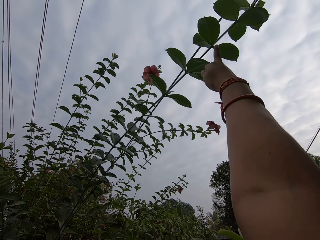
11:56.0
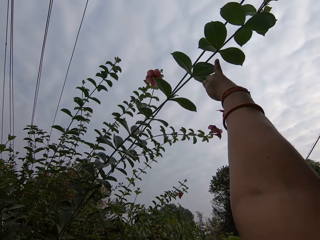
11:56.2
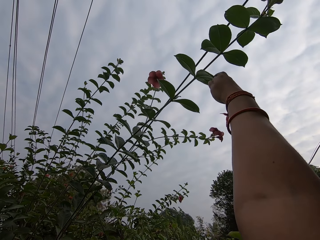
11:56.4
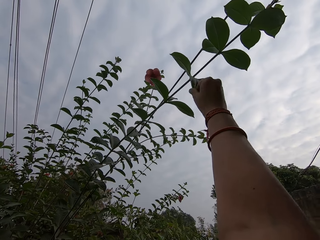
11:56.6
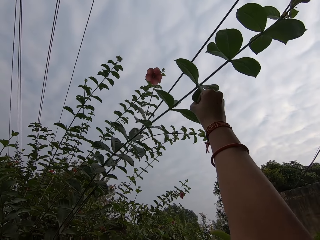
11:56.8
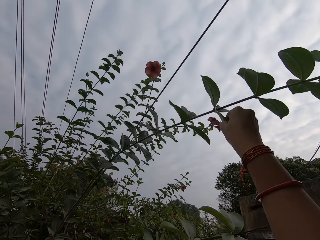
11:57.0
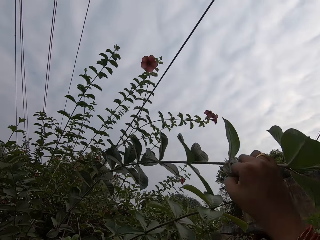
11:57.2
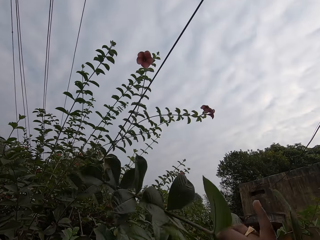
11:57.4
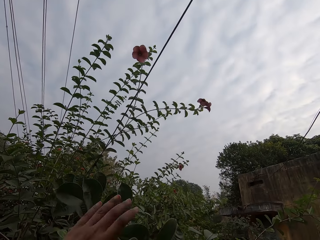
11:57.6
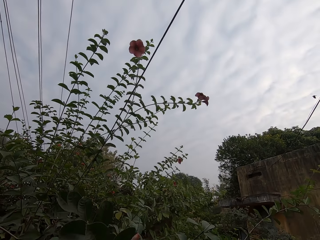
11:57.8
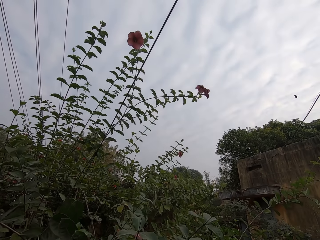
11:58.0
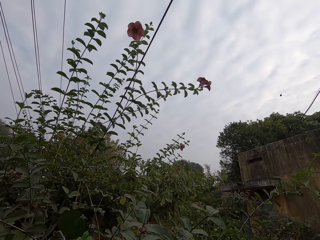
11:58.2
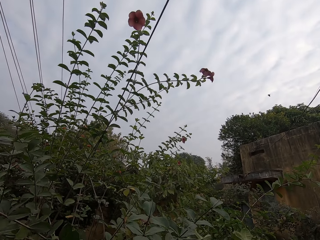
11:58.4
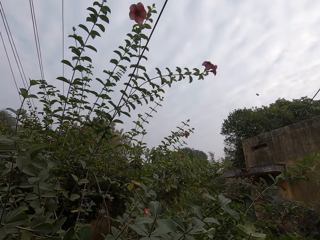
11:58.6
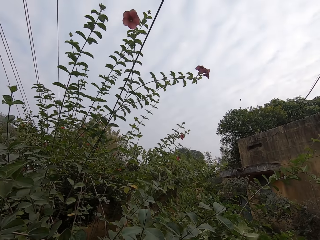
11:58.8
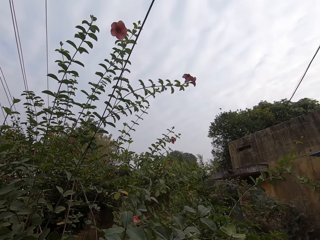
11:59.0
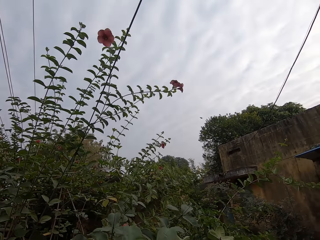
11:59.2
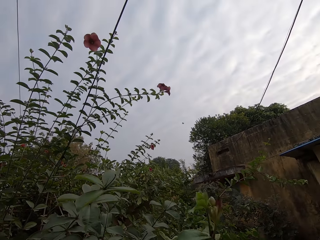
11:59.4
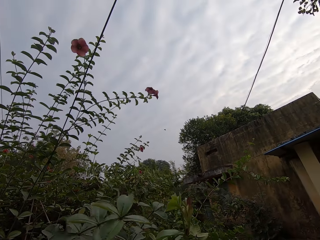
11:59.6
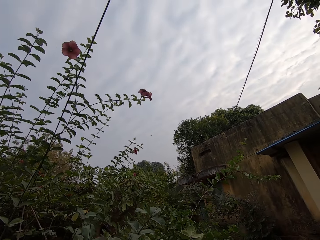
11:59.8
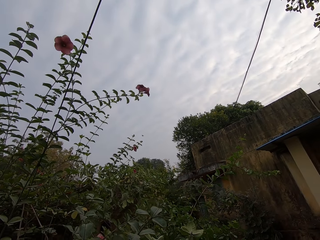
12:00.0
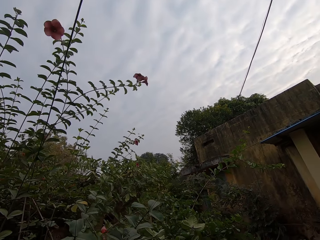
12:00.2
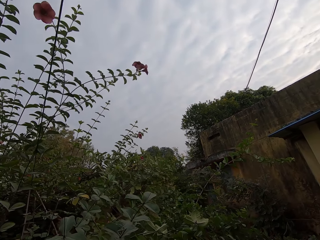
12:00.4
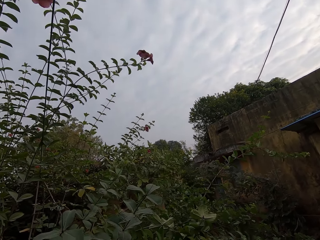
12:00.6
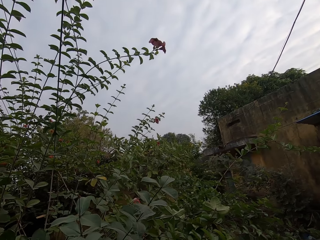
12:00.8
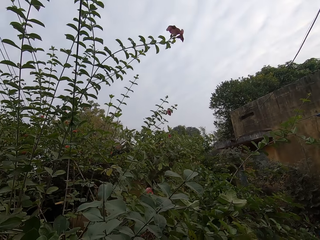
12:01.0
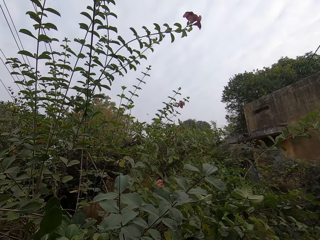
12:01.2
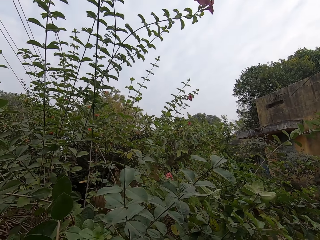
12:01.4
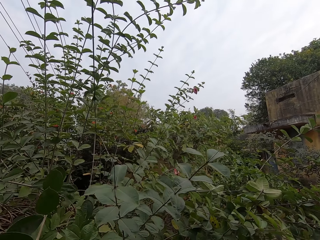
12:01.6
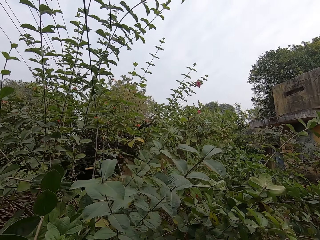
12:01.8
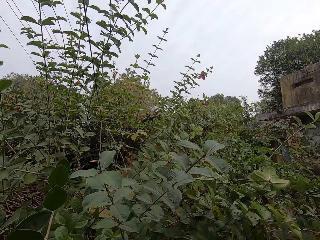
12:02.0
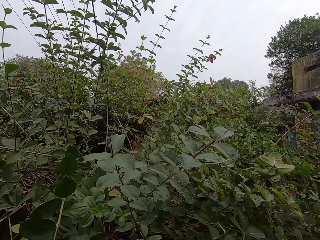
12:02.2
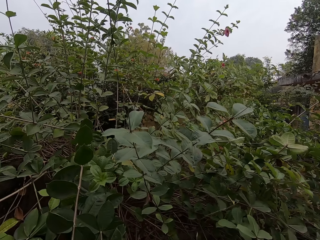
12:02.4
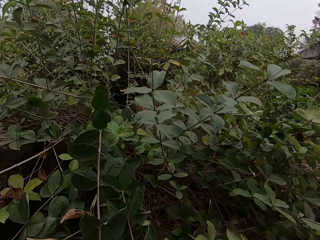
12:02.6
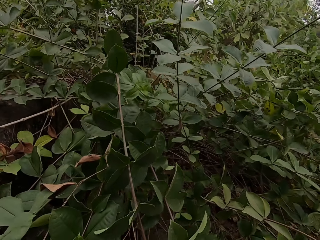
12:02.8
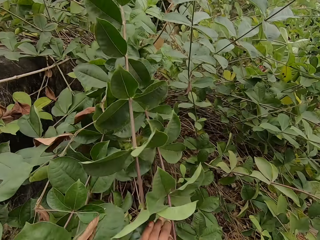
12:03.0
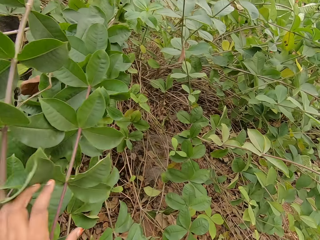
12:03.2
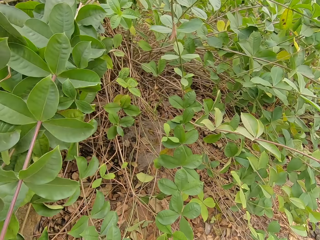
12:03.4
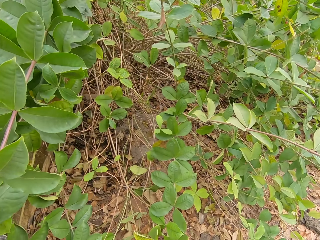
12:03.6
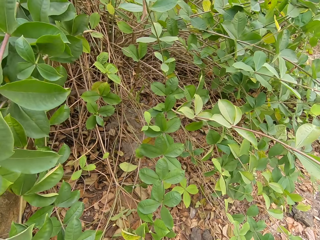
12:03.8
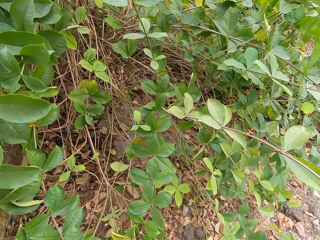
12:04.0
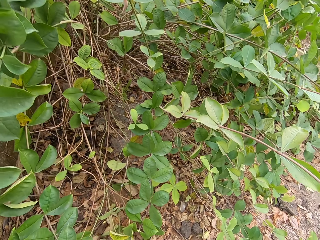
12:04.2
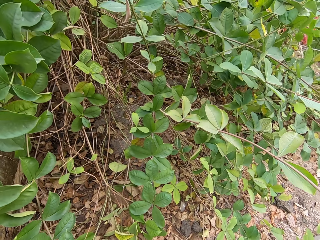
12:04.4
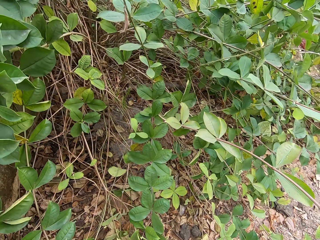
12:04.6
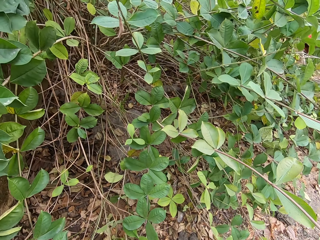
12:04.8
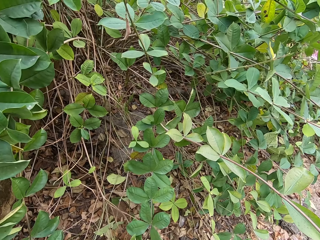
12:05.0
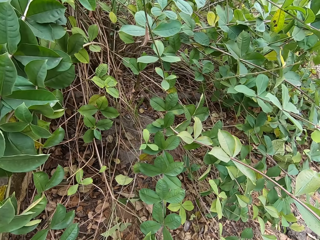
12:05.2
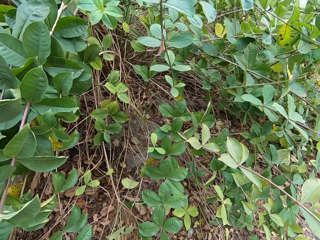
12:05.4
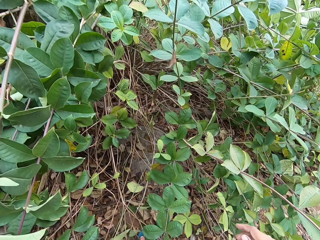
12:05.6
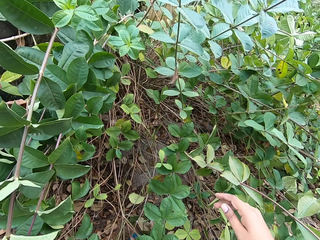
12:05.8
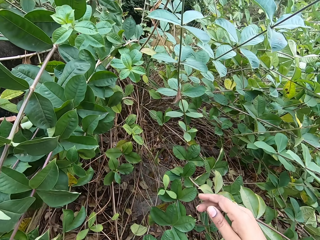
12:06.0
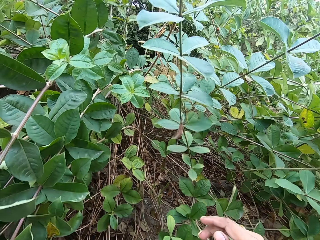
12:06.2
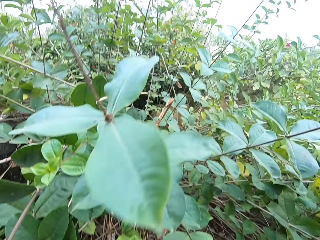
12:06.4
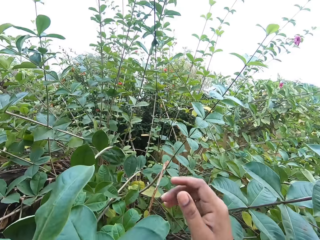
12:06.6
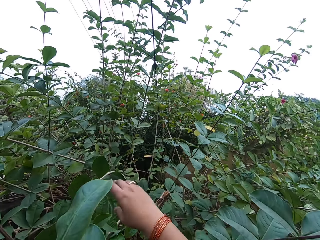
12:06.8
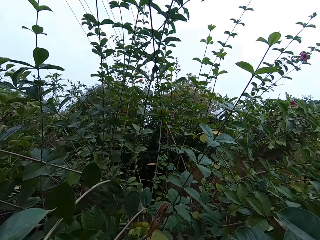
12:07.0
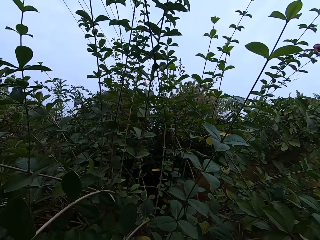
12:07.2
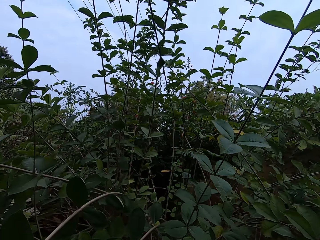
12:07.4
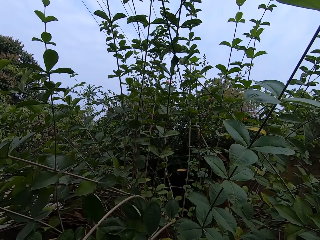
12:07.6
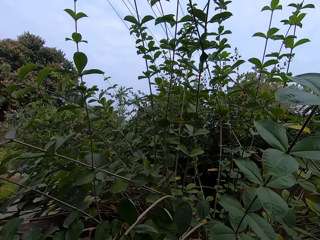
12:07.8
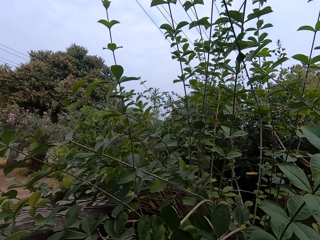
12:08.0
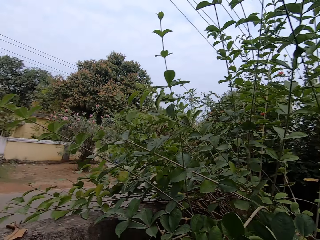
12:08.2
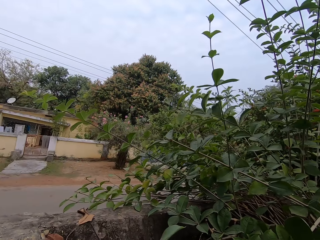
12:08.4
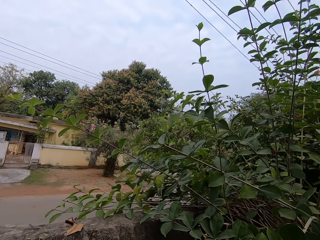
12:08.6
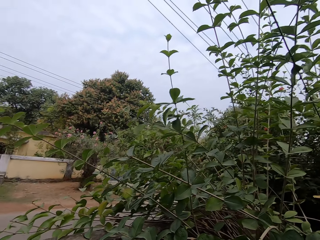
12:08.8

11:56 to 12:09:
The camera wearer bends flower branches. They look at a plant in the compound. They interact with a lady. They hold the plant branch. They look at the ground. They look at the plant in the compound.

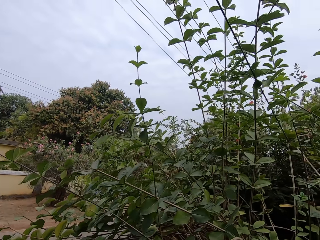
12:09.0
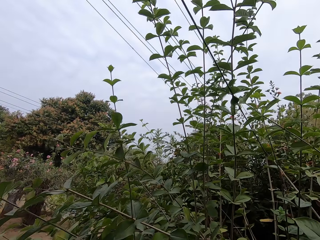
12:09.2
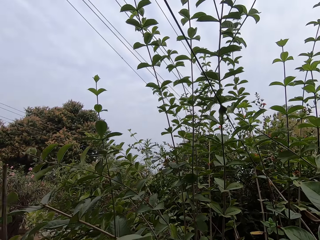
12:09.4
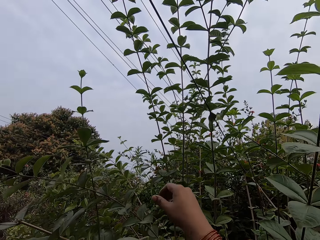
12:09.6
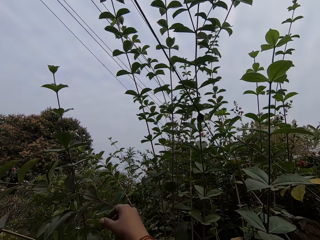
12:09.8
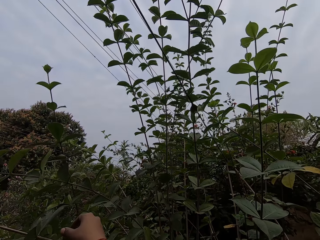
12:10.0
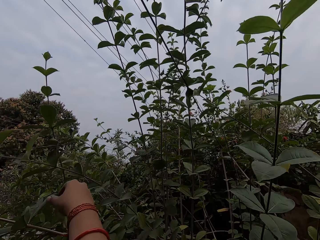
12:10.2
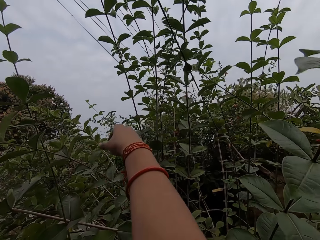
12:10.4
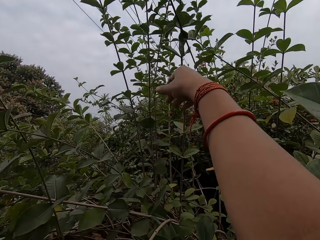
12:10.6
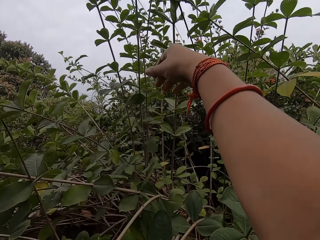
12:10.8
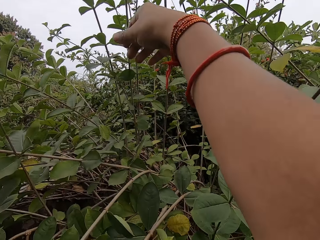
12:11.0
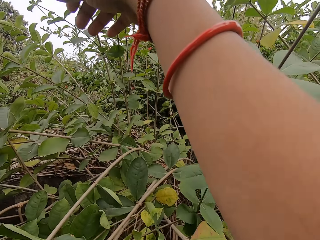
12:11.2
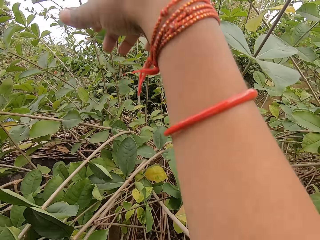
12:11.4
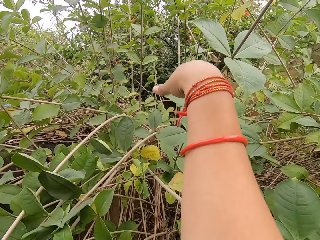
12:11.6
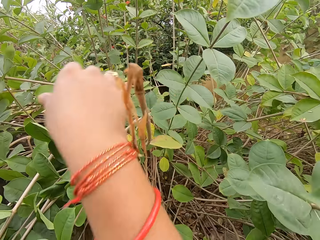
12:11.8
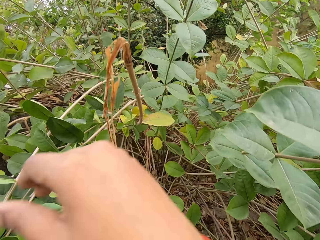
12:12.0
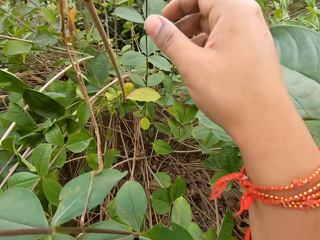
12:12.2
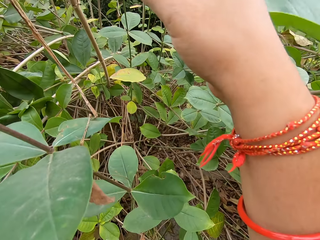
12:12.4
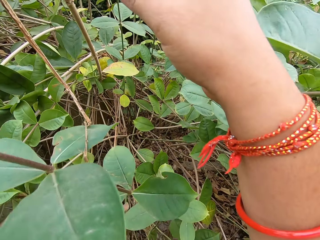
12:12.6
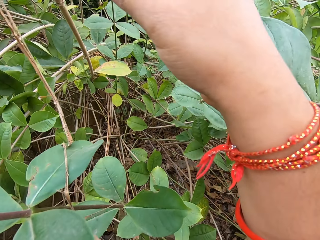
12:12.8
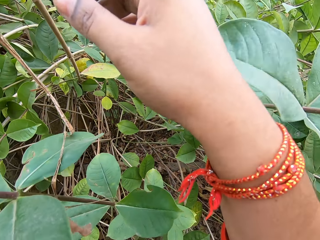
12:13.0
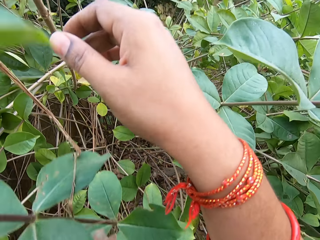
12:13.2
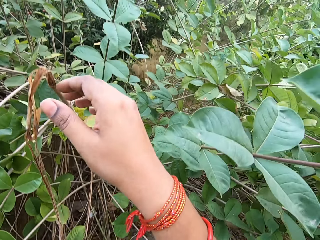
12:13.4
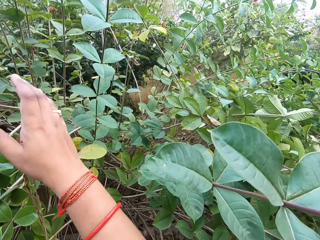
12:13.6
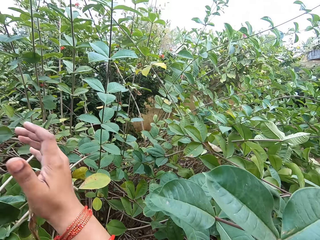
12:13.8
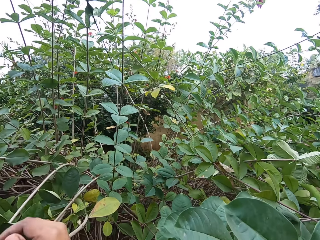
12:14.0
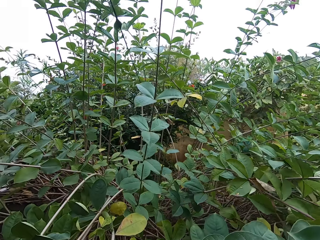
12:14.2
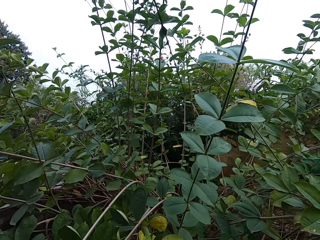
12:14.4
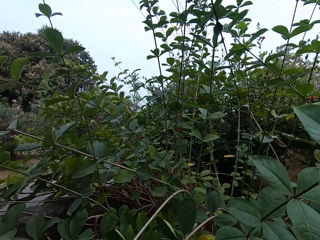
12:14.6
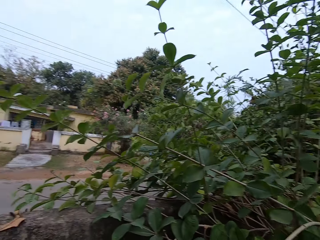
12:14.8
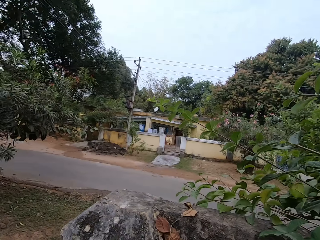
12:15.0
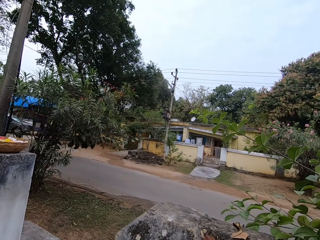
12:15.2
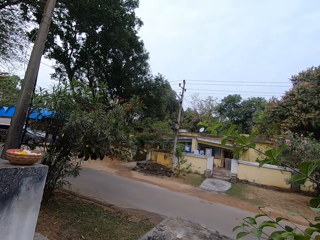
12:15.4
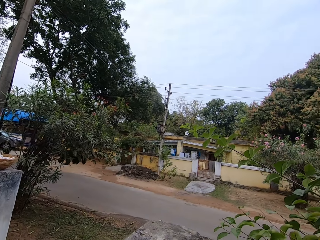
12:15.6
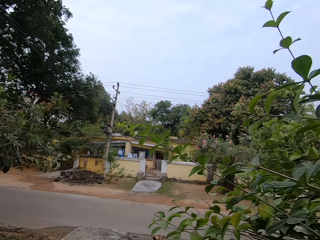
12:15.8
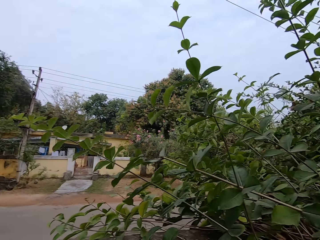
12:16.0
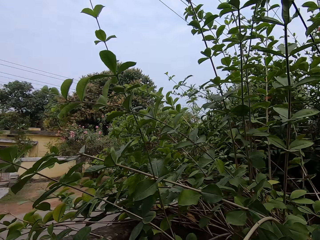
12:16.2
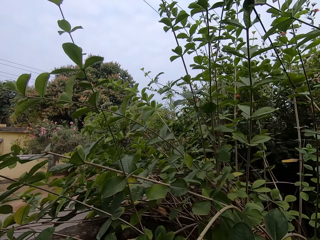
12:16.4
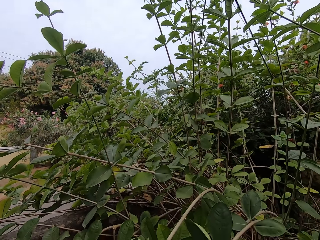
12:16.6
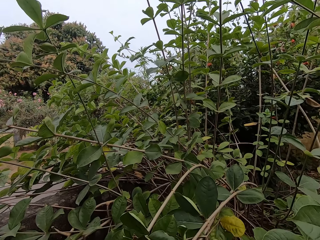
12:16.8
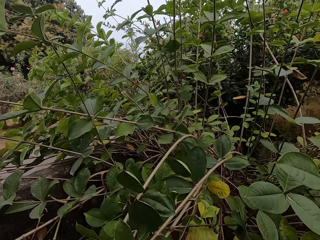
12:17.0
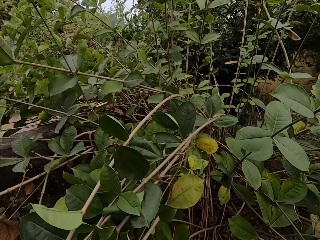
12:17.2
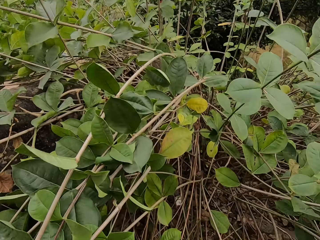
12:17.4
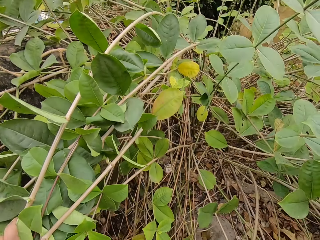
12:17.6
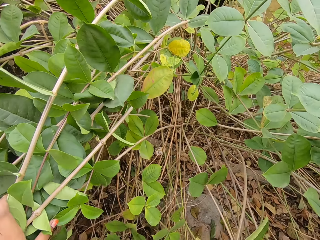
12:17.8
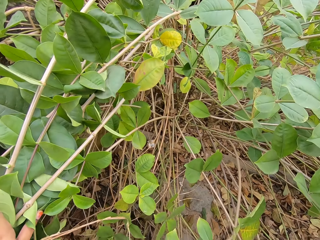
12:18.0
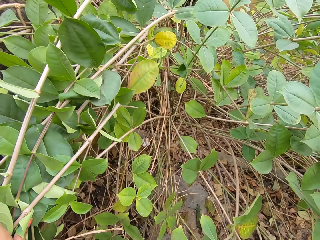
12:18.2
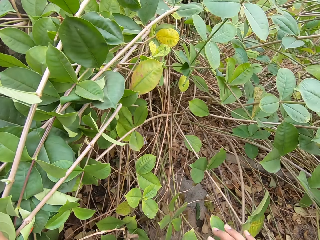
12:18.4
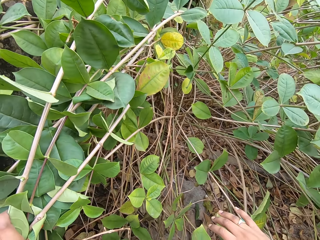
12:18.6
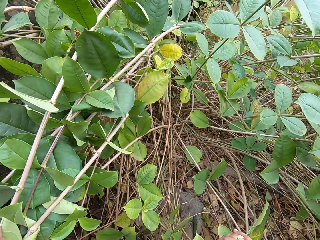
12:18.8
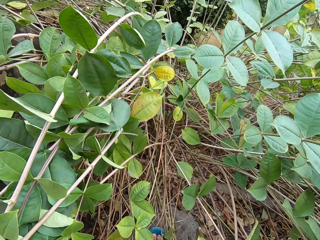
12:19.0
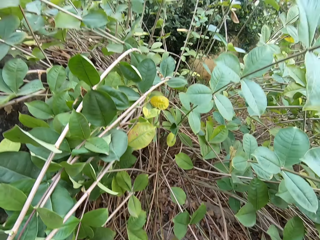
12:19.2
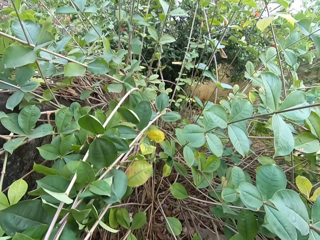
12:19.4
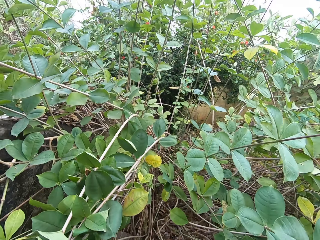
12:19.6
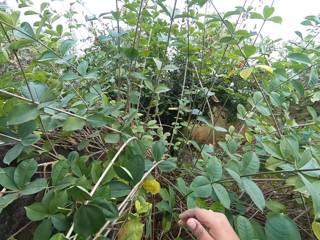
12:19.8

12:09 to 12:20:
The camera wearer reaches out to plant branches. They look around.
